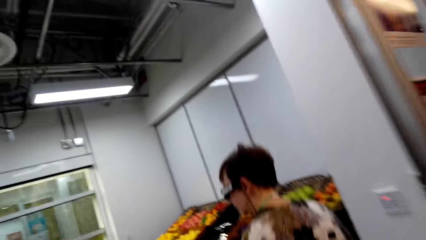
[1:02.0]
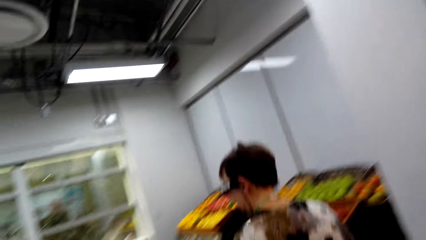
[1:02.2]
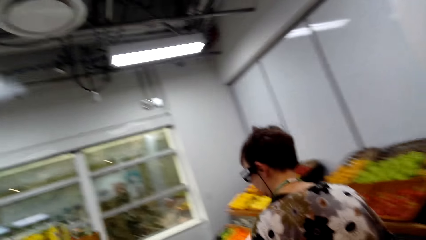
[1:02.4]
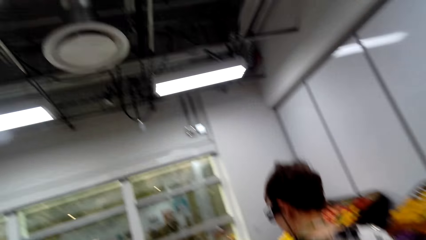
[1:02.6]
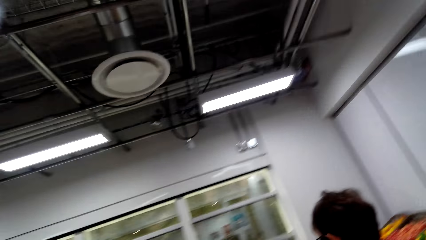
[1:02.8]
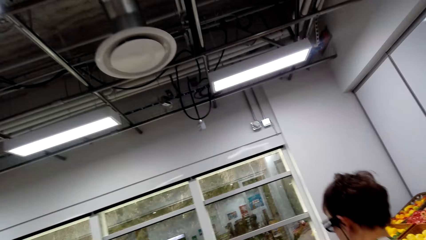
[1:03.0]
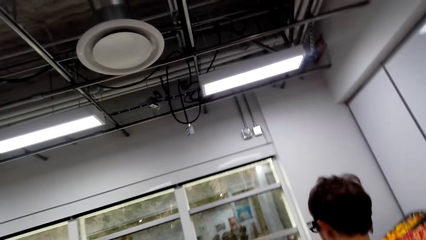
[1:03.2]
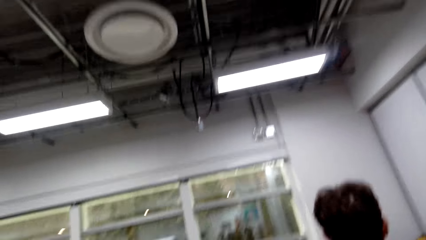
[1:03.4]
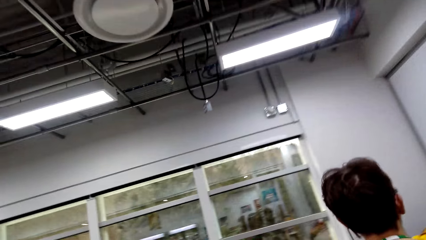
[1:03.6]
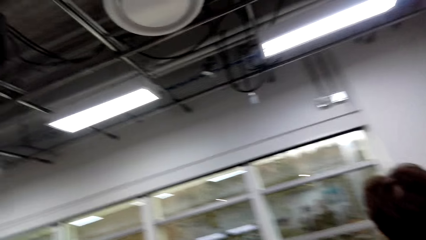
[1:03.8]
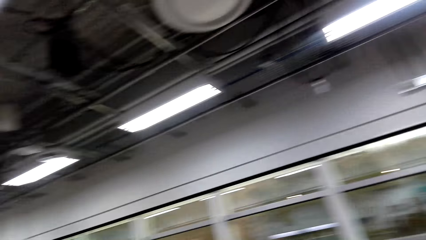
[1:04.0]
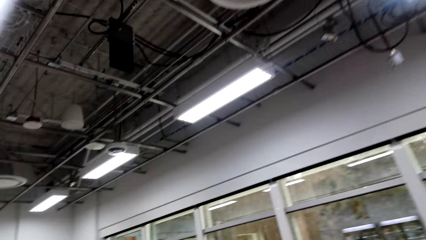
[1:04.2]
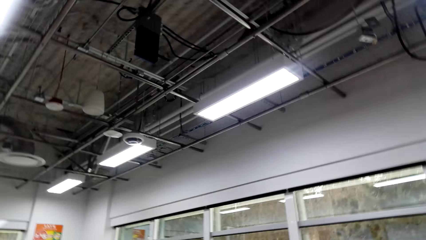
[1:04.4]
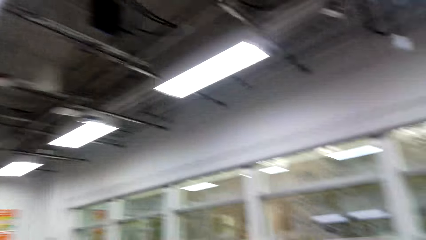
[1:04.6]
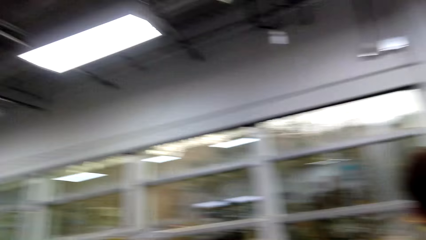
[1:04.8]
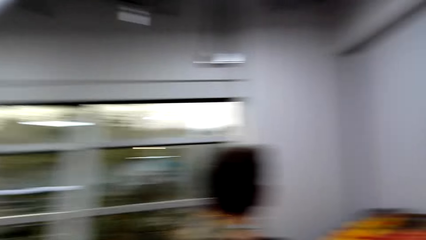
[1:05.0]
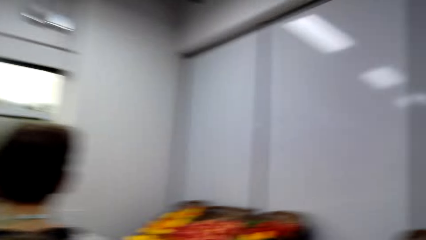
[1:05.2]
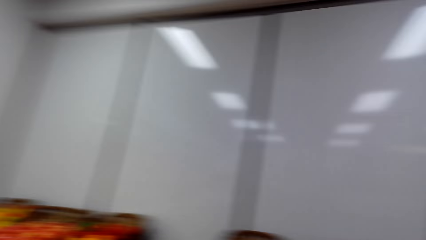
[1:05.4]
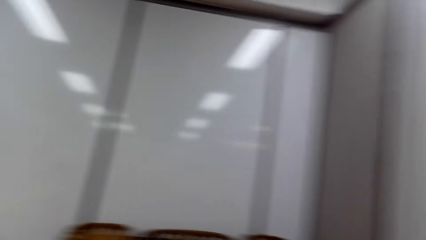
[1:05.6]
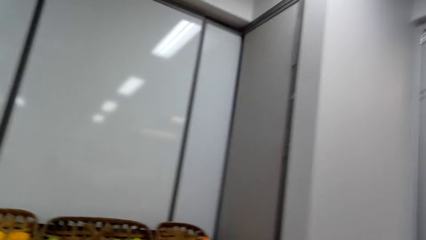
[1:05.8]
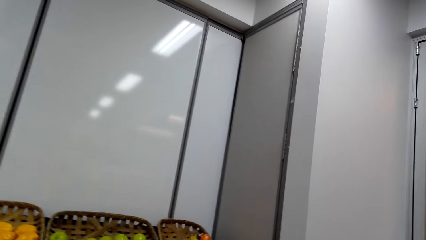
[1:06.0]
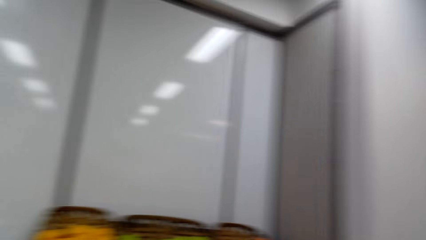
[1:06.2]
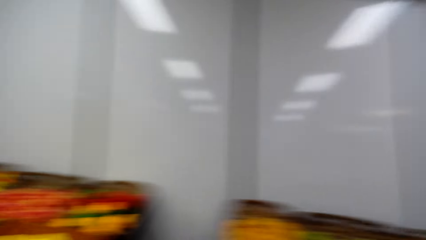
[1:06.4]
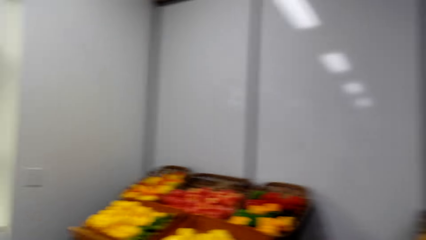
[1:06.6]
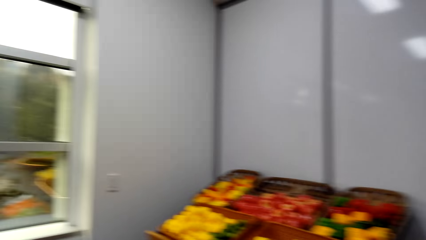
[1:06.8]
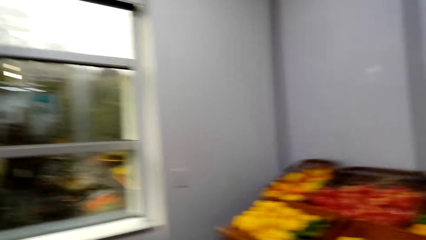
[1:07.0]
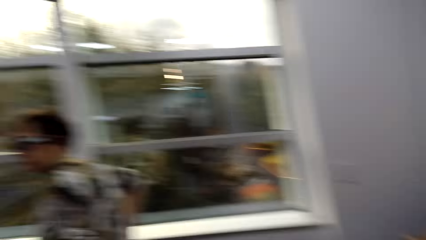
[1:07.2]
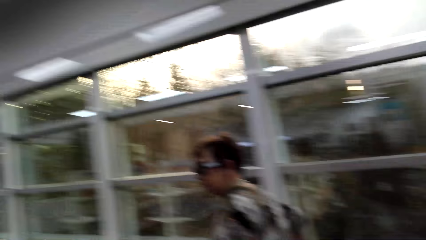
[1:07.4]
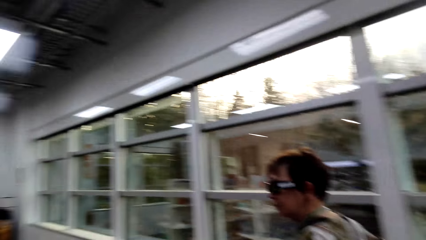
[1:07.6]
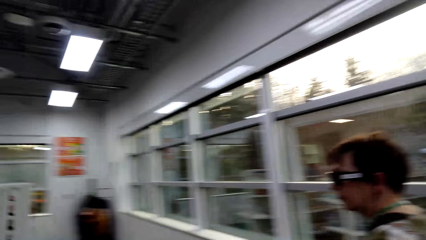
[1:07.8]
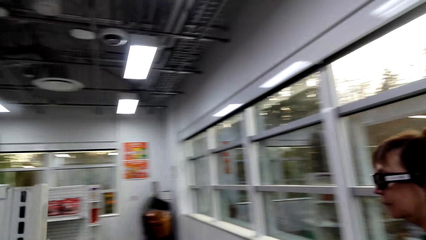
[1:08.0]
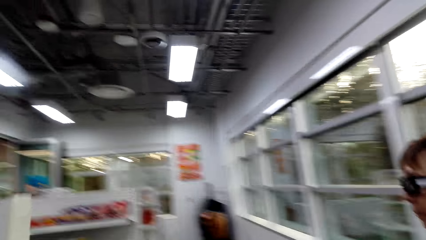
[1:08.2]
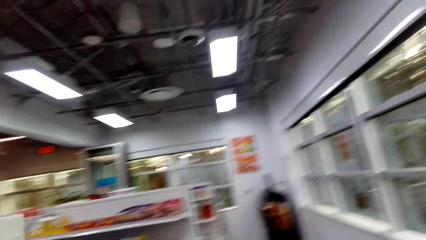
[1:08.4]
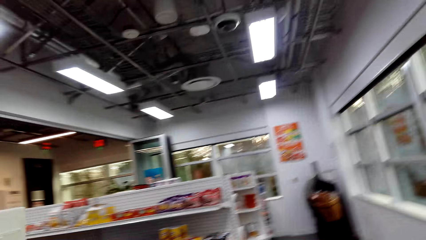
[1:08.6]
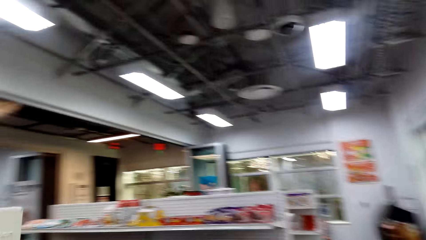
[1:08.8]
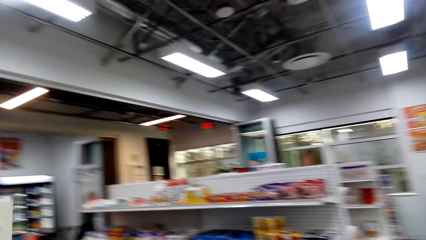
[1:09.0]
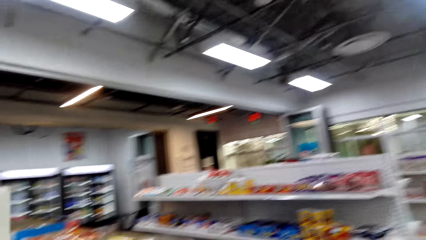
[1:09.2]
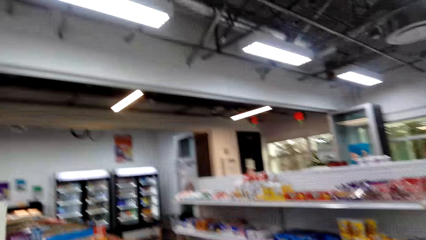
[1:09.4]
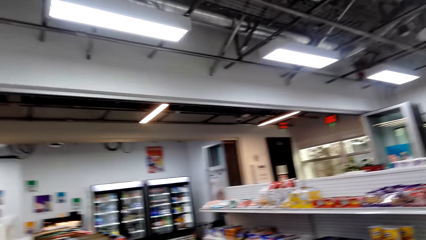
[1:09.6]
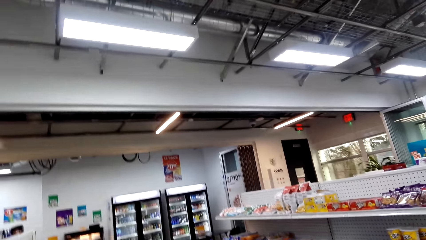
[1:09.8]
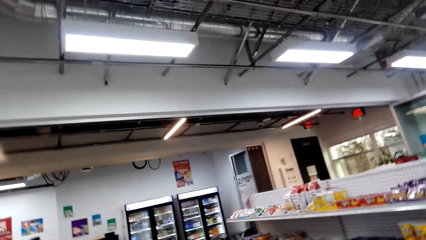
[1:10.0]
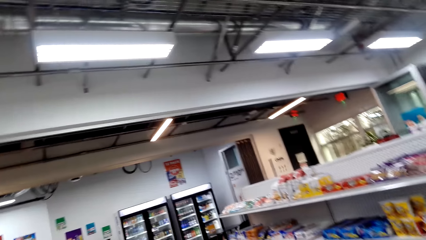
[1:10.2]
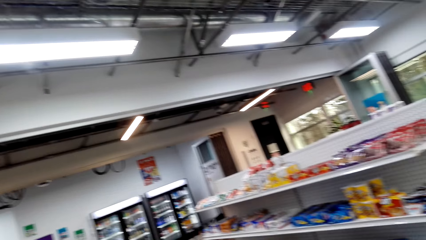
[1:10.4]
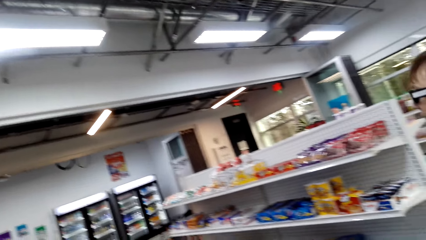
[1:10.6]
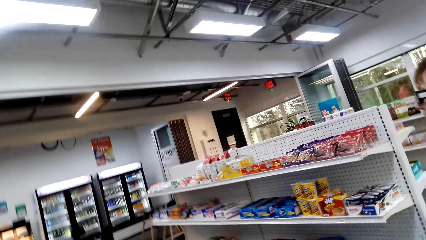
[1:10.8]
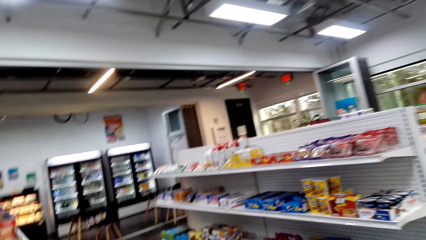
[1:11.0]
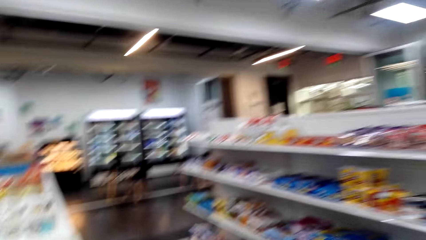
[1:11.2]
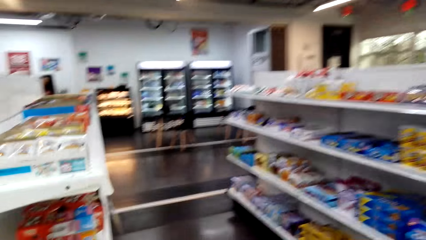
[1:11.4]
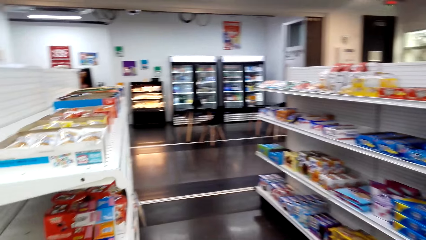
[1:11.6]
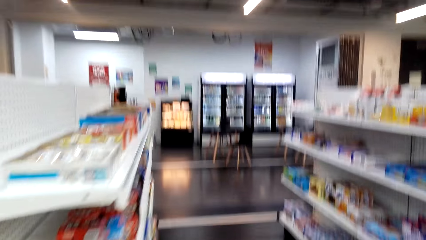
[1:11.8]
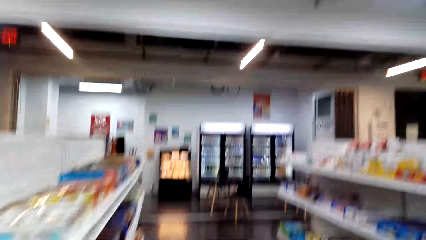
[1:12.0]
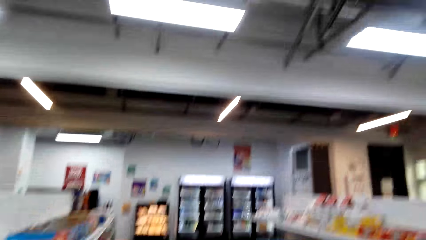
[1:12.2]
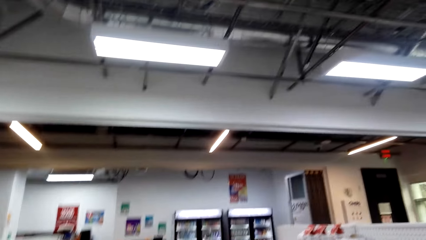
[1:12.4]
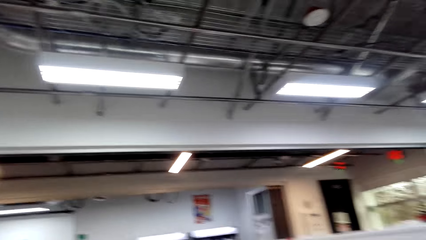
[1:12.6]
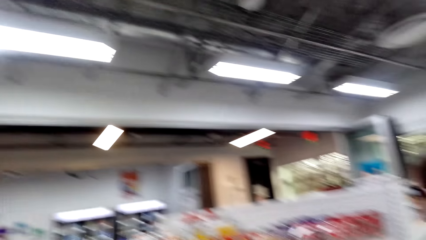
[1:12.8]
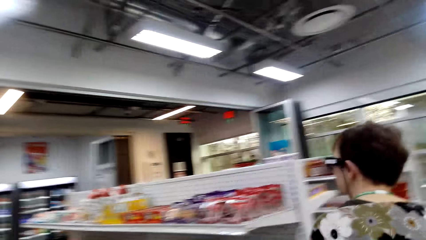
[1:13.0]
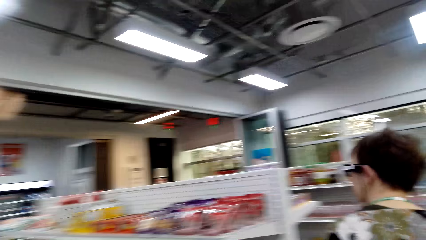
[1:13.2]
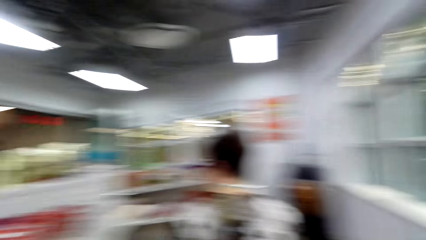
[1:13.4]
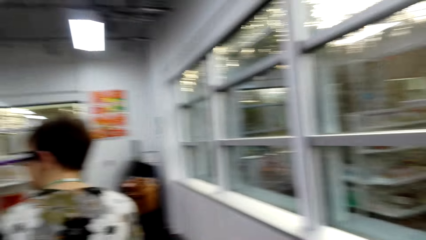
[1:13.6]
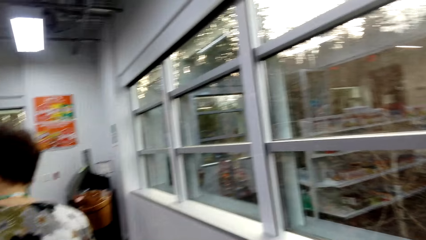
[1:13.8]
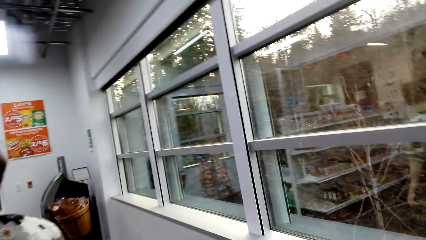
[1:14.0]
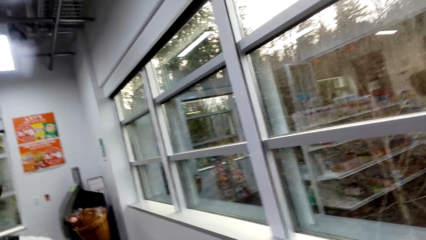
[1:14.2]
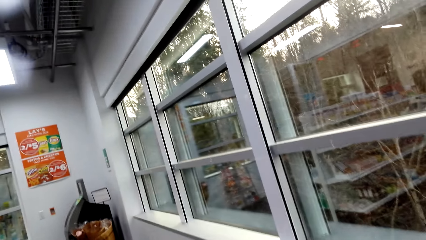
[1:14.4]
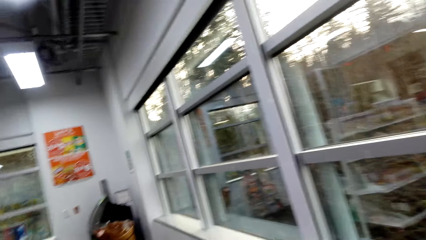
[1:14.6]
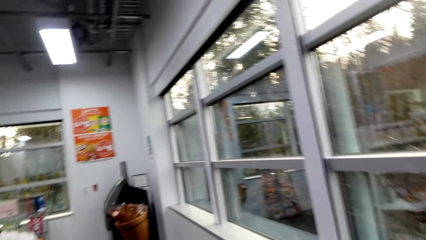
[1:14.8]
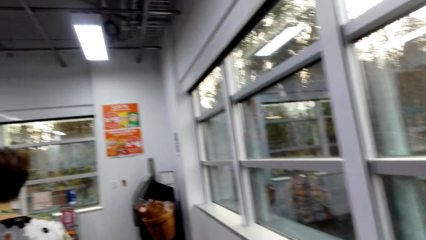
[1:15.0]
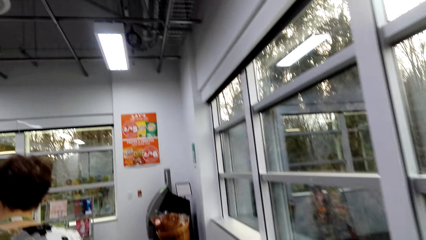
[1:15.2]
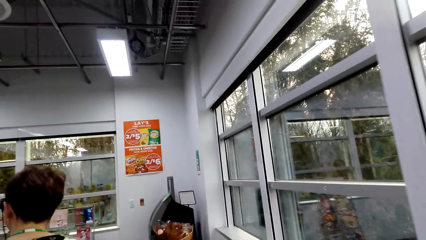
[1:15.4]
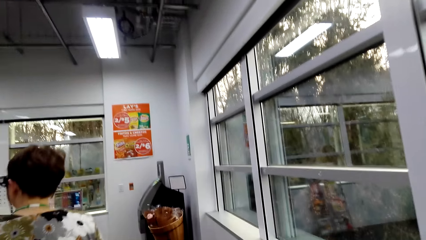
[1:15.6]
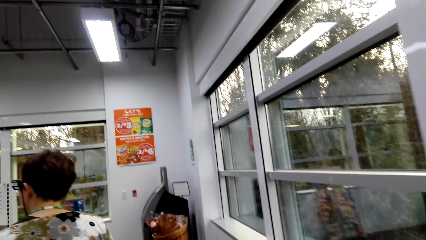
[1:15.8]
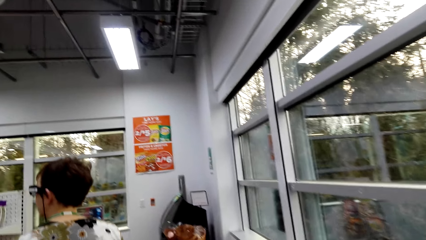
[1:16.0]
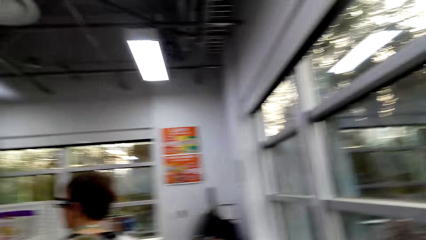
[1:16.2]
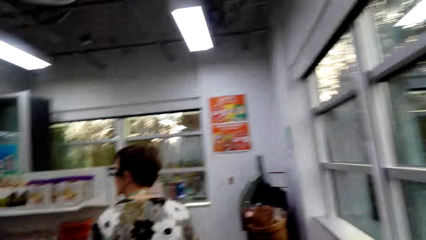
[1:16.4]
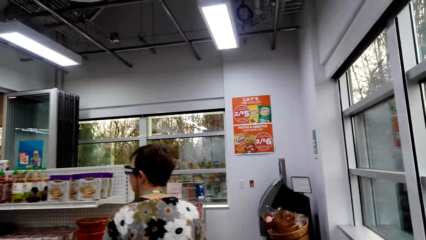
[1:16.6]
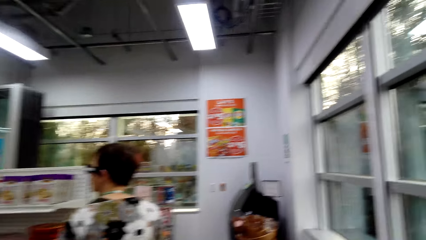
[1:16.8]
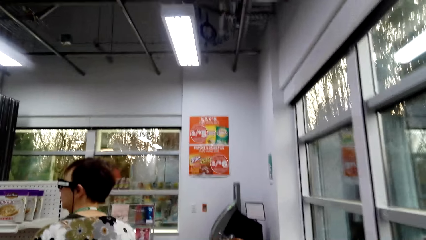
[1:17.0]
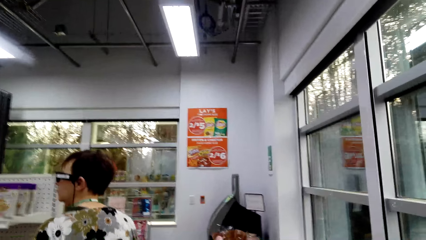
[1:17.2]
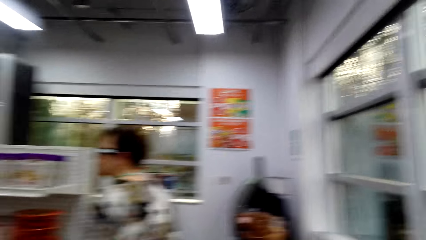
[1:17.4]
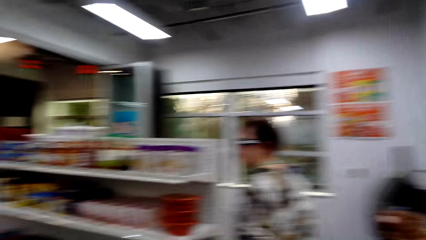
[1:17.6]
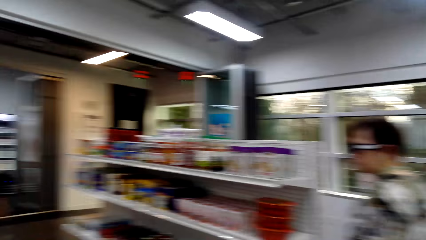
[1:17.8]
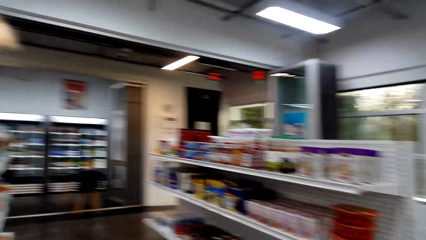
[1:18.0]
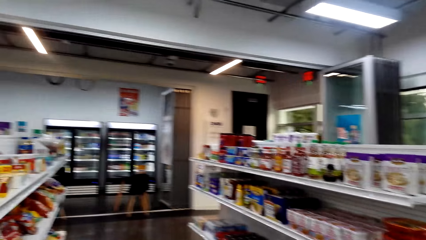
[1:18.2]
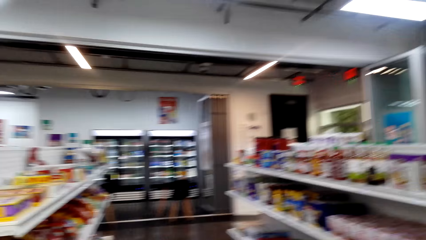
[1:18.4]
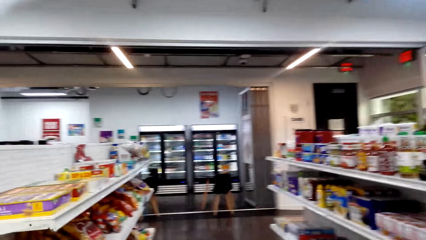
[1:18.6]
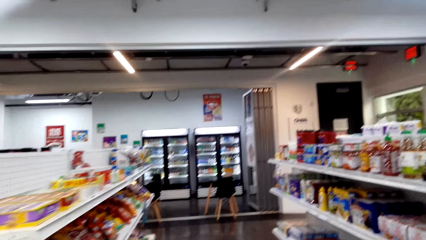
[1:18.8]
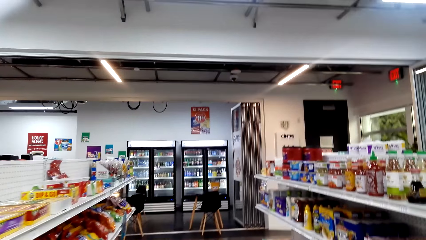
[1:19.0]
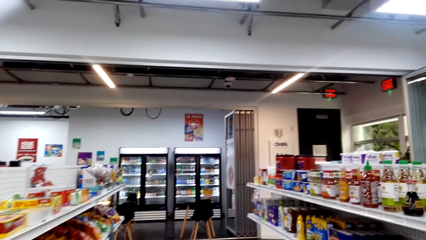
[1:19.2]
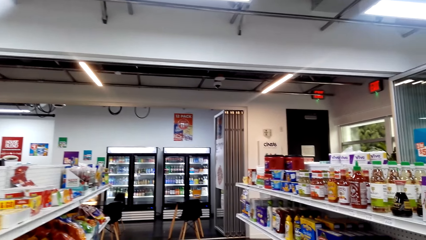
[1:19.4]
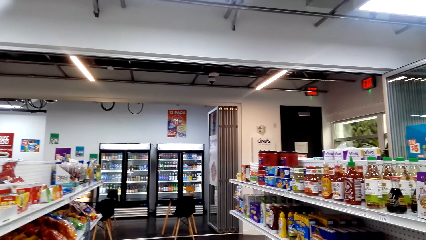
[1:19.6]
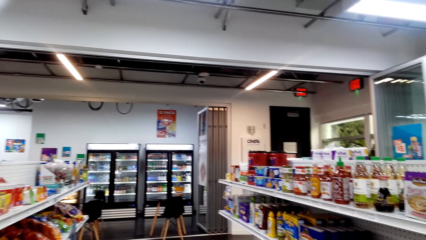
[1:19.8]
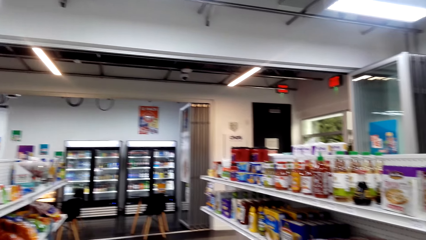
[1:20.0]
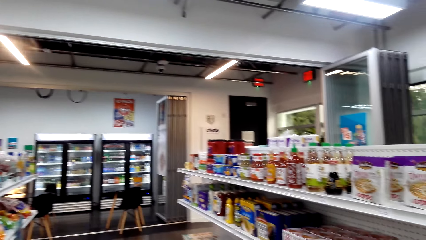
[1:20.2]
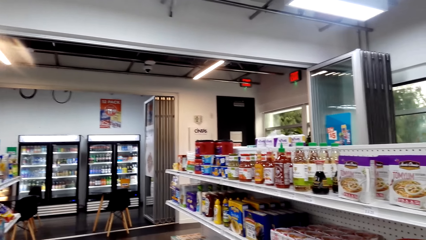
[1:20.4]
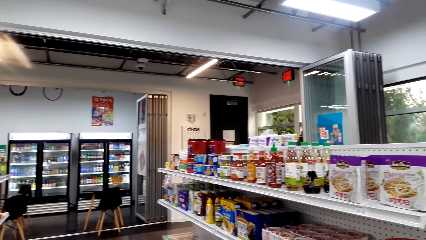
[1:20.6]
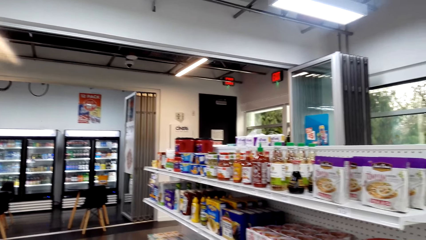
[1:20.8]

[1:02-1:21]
A woman touches the sunglasses and walks around. The camera wearer looks around. They walk around the supermarket. The woman walks around. The camera wearer looks around.
